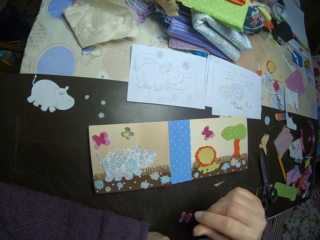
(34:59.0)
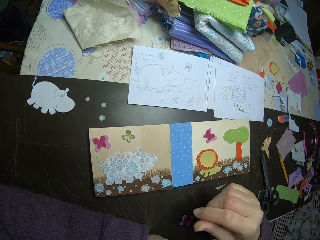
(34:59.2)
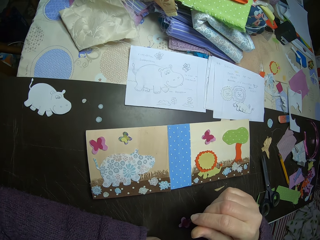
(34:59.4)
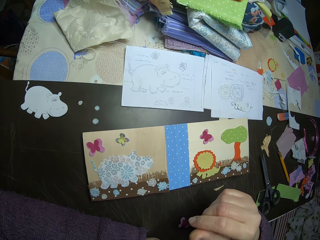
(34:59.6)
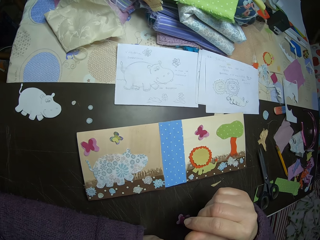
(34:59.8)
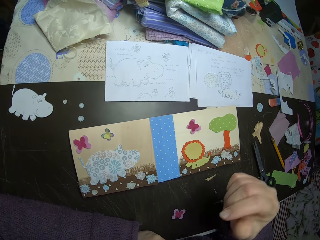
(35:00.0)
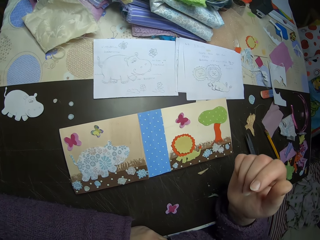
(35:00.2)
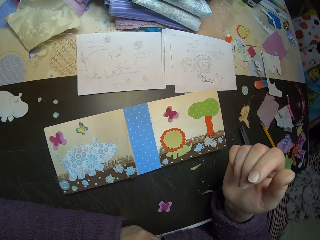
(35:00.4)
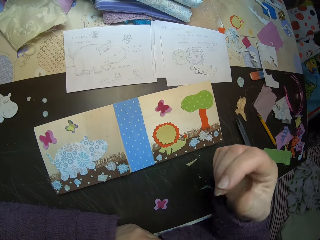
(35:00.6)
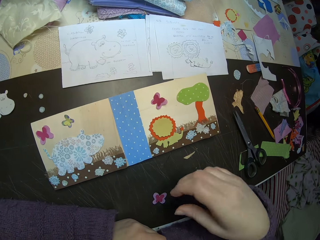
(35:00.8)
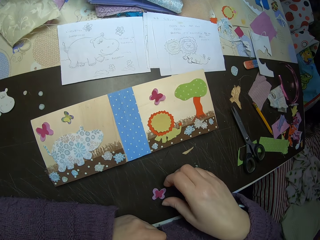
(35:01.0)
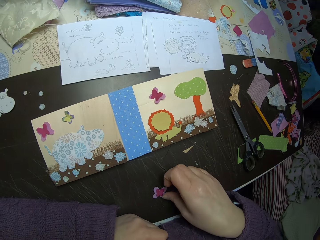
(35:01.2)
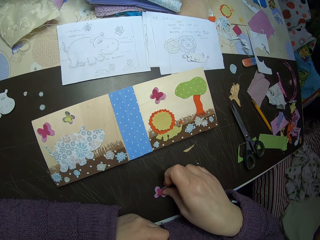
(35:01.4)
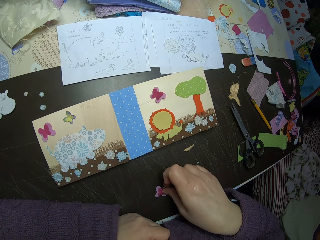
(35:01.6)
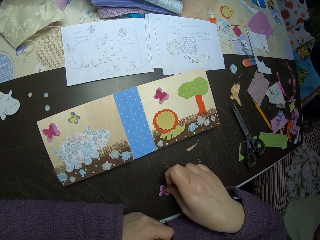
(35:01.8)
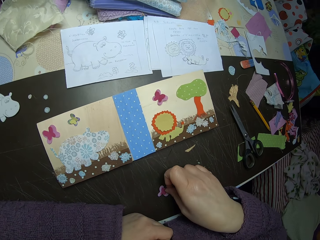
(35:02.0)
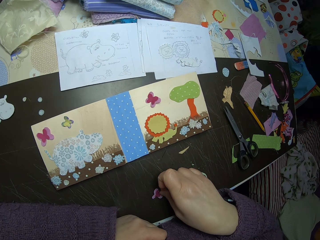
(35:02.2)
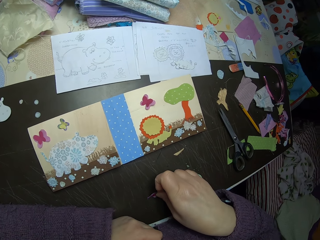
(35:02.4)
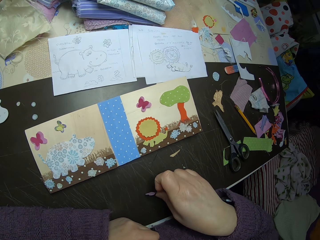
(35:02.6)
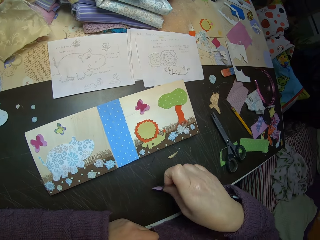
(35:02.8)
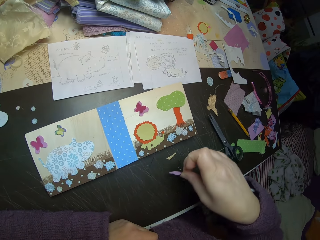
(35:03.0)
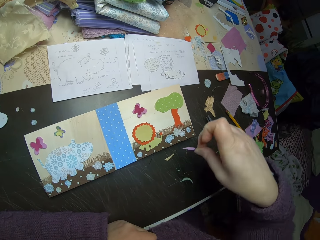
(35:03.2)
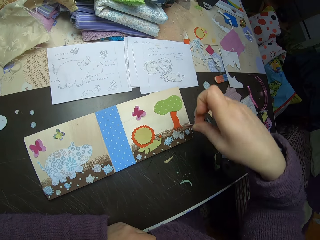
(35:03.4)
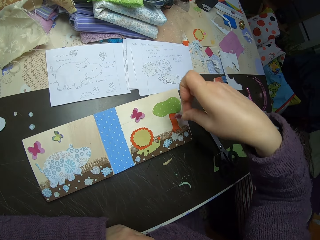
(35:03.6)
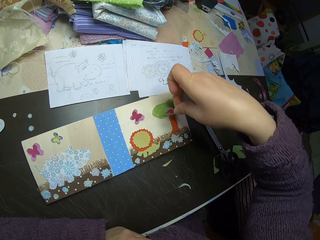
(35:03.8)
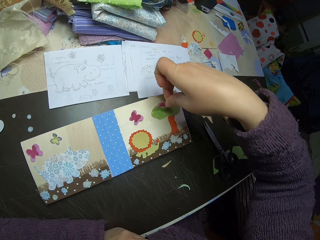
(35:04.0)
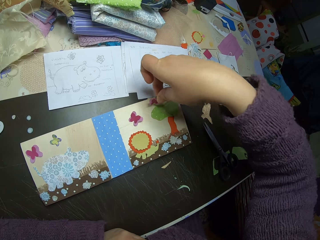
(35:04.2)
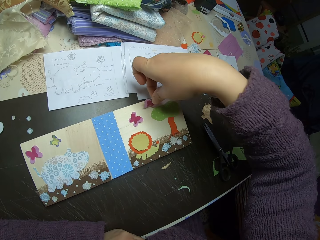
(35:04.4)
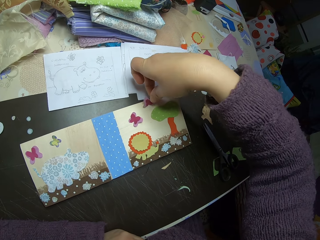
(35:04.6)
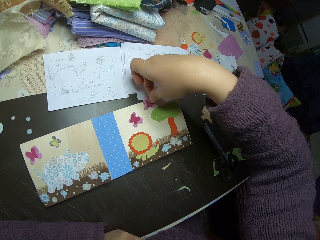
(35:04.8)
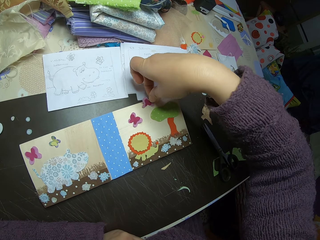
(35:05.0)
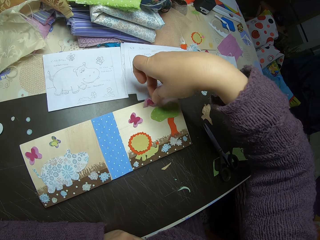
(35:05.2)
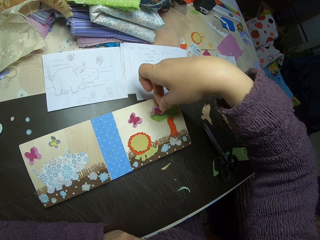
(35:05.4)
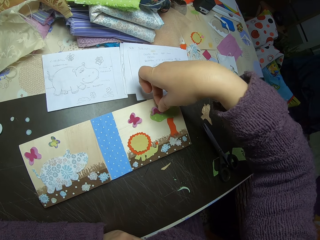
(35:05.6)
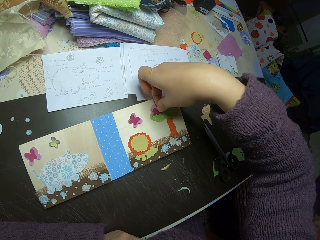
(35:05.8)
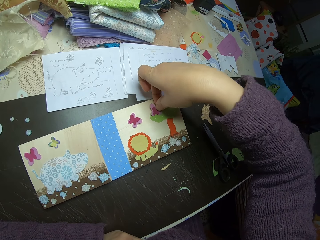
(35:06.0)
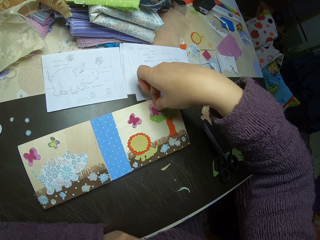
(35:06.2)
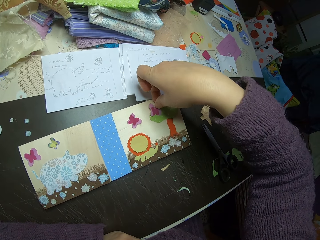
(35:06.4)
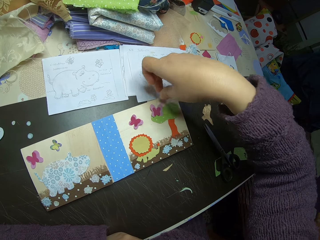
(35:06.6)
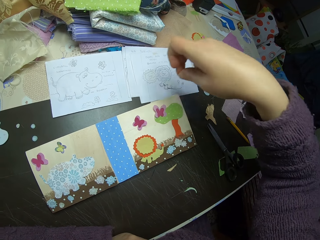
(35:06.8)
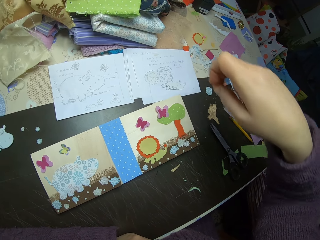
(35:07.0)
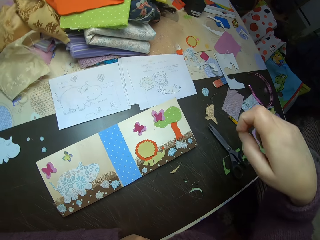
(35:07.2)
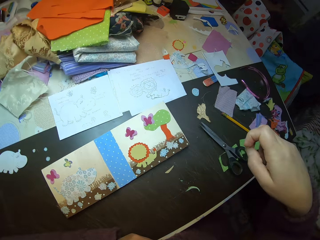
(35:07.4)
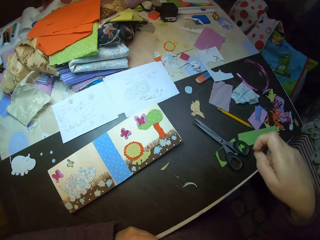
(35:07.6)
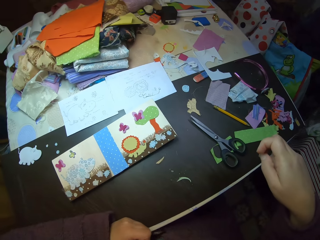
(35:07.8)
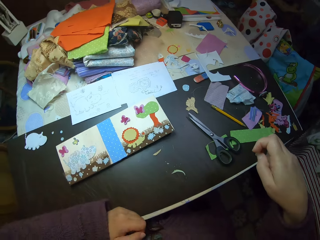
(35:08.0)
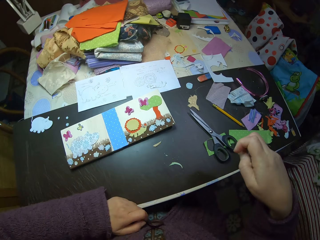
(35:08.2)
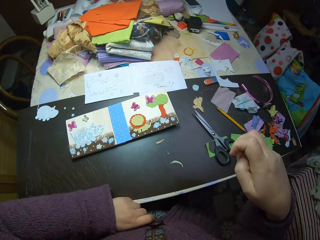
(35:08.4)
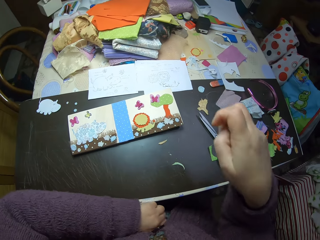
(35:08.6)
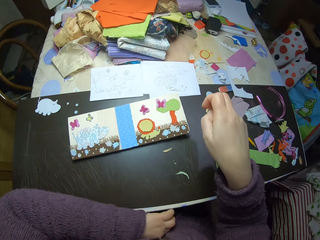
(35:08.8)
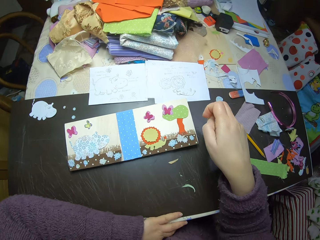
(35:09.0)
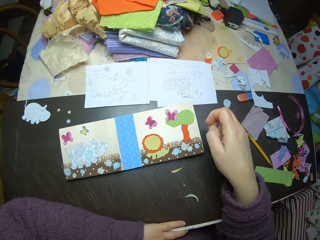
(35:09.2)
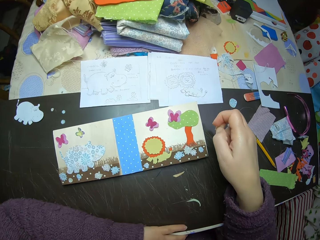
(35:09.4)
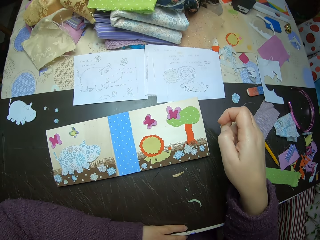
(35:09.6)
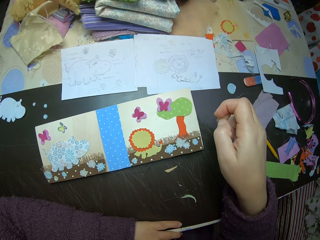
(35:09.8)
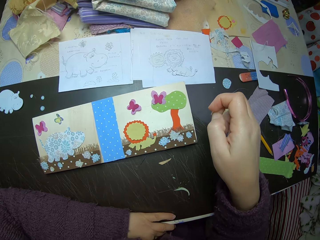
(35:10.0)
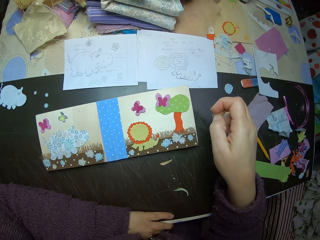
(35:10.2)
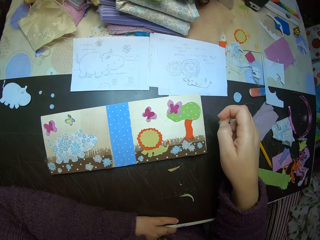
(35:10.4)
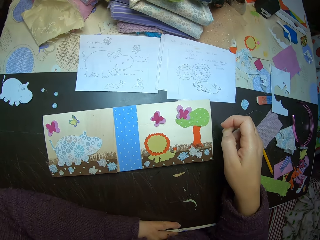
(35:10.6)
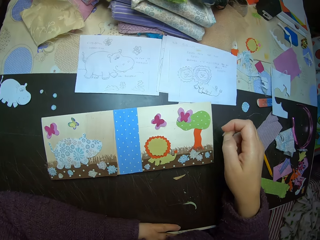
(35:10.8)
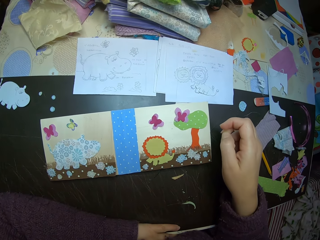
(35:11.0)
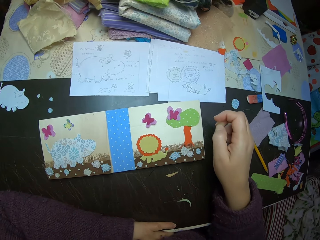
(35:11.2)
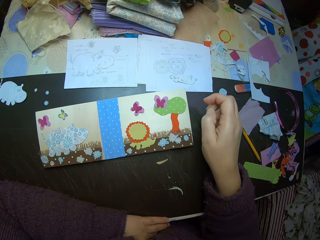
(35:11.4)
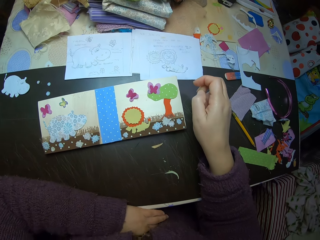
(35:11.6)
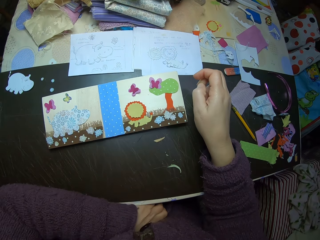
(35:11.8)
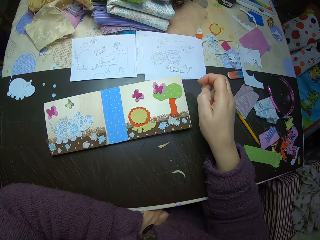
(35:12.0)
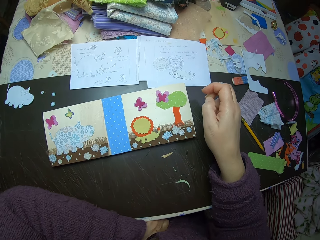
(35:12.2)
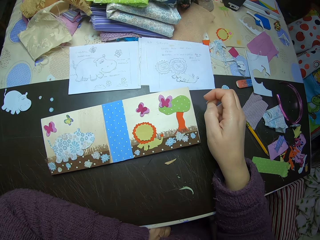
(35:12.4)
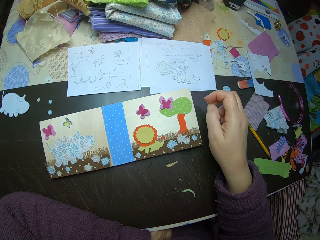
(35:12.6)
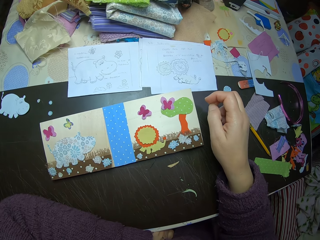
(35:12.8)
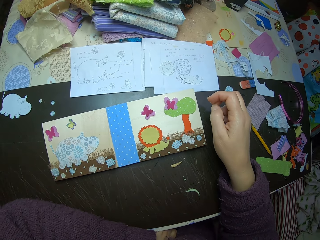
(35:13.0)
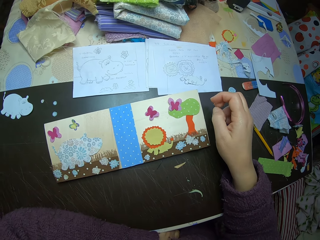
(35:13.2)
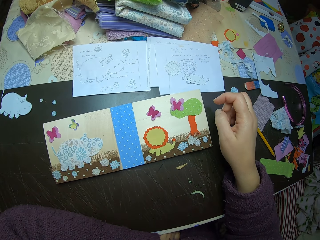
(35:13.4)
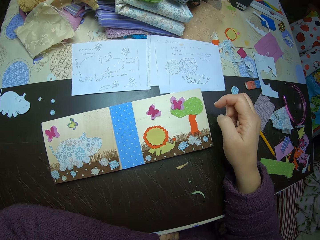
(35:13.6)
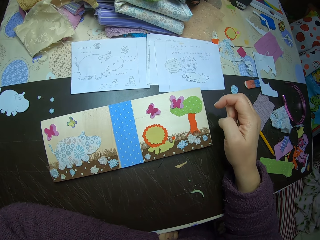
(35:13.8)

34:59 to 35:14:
The camera wearer looks at the manilla paper. They pick the butterfly illustration on the table. They place the butterfly illustration on the tree illustration on the manilla paper. They stop for a while. They look at the manilla paper.

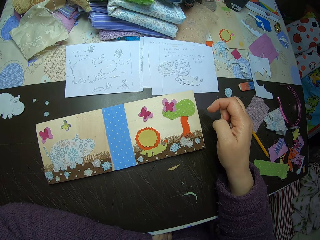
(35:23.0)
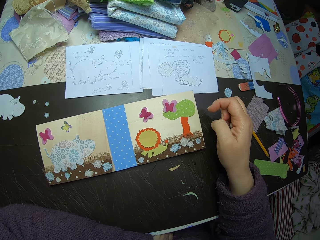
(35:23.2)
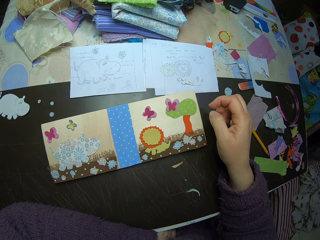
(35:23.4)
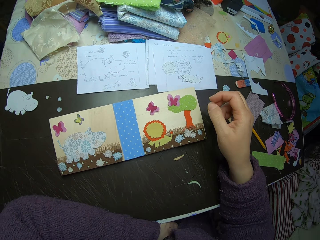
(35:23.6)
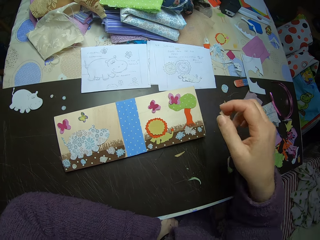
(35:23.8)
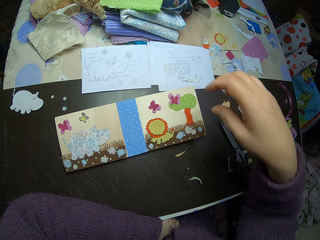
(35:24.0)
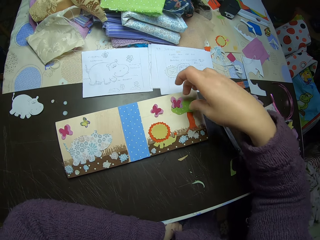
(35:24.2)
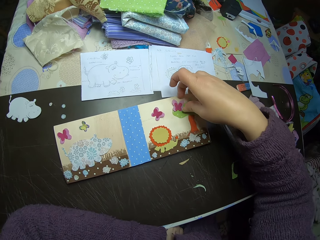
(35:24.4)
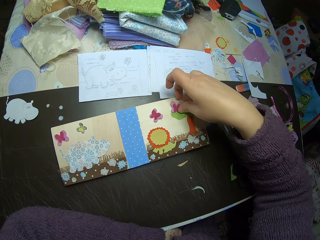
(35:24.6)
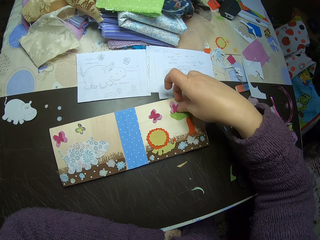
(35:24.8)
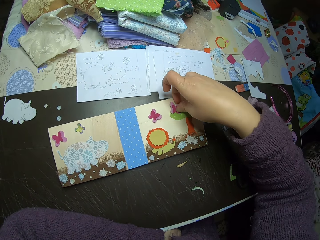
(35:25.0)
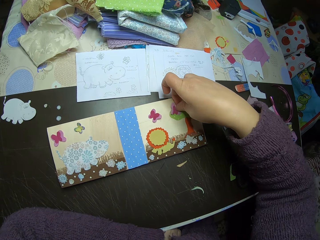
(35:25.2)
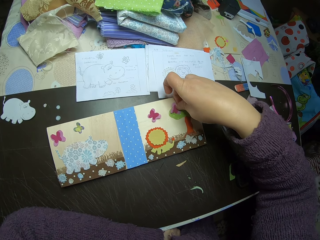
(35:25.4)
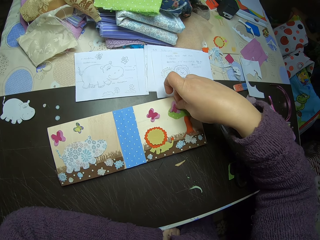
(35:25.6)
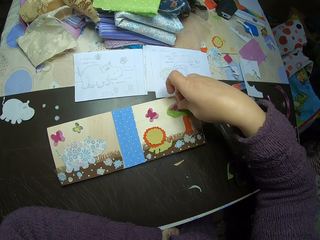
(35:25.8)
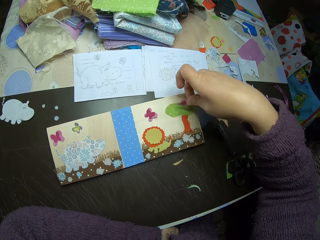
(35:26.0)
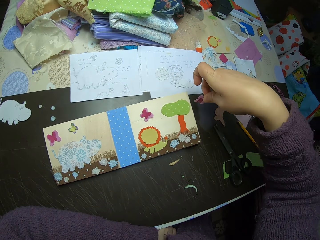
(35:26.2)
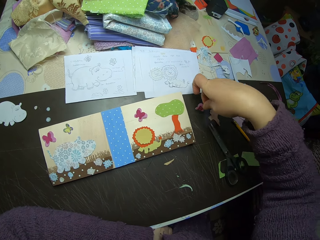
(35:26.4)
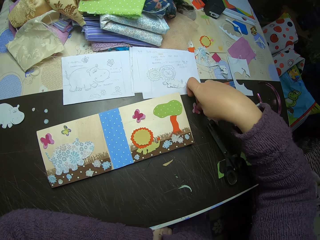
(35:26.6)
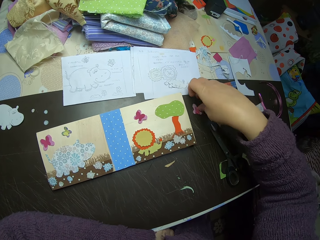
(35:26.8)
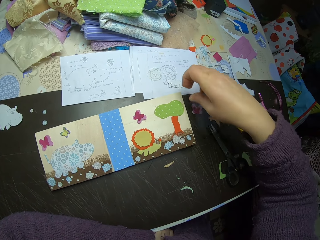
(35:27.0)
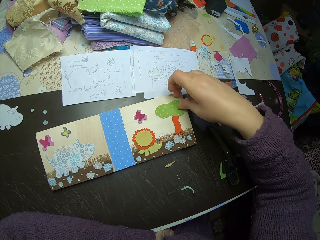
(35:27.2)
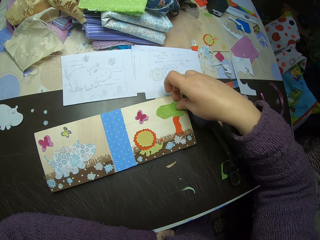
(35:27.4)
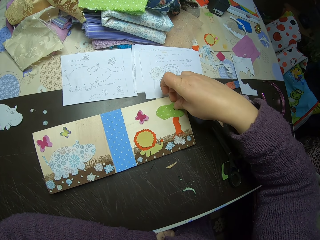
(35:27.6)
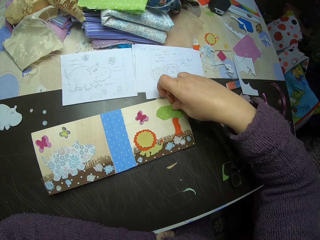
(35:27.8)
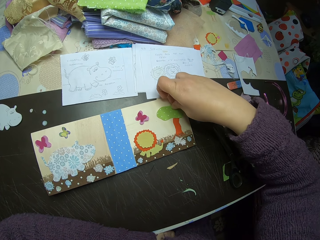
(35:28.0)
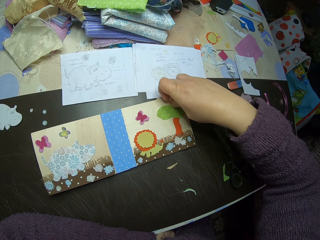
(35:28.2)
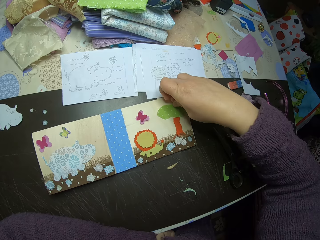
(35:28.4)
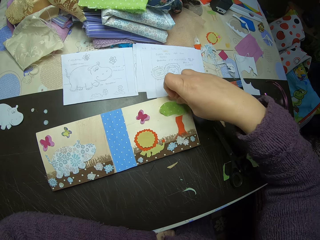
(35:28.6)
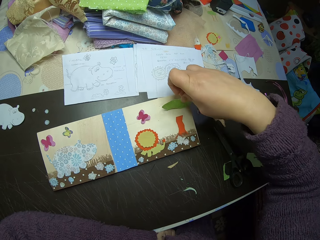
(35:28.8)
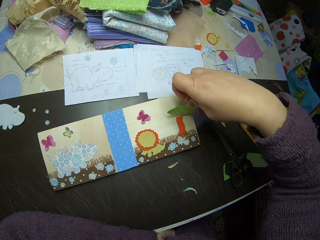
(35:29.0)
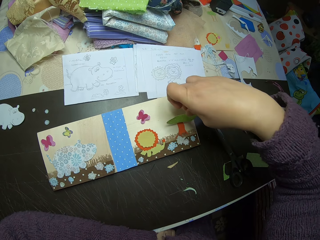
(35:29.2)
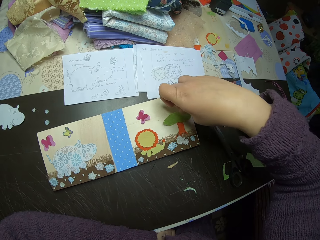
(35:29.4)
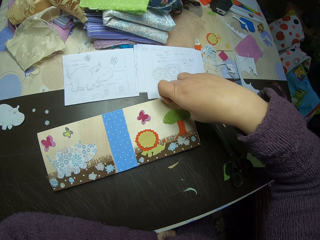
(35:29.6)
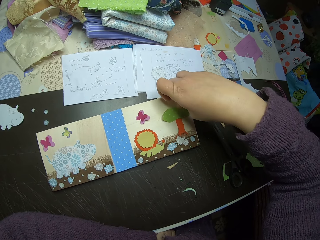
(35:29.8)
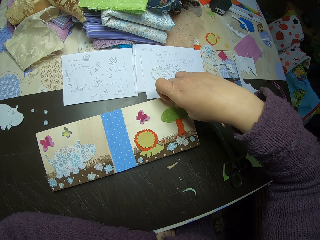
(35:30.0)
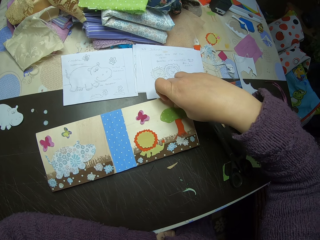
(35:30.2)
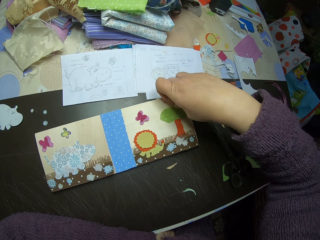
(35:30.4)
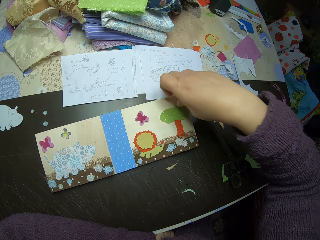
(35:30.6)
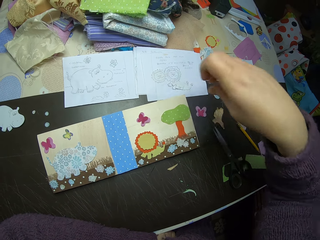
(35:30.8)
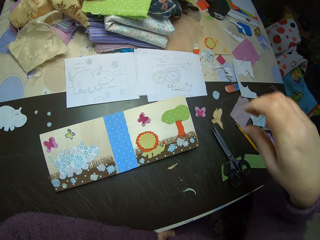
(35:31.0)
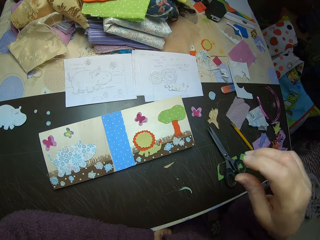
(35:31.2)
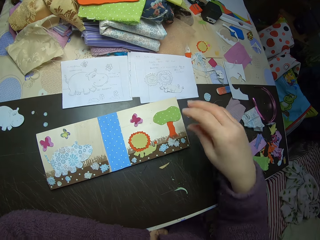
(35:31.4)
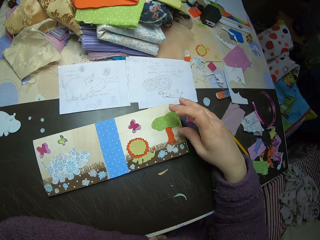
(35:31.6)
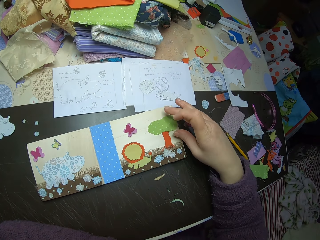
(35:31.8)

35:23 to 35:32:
The camera wearer removes the butterfly illustration from the paper collage. They put the butterfly illustration on the table. They adjust the tree illustration. They pick a piece of cloth from the manilla paper. They put the piece of cloth on the manilla paper.
